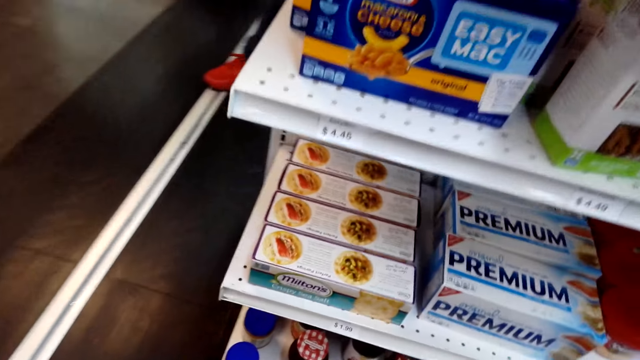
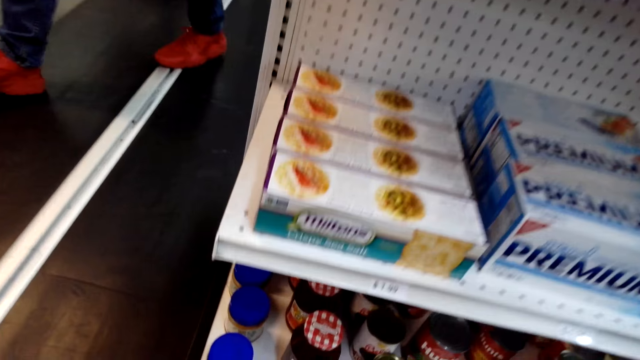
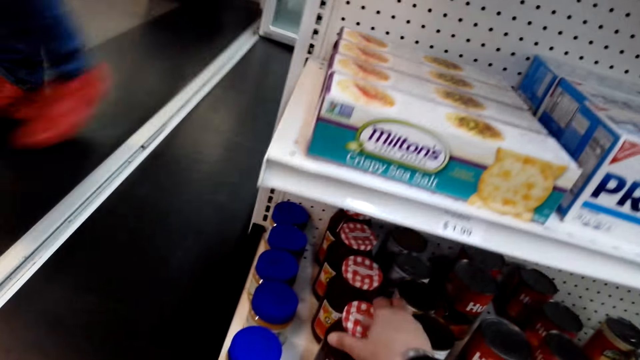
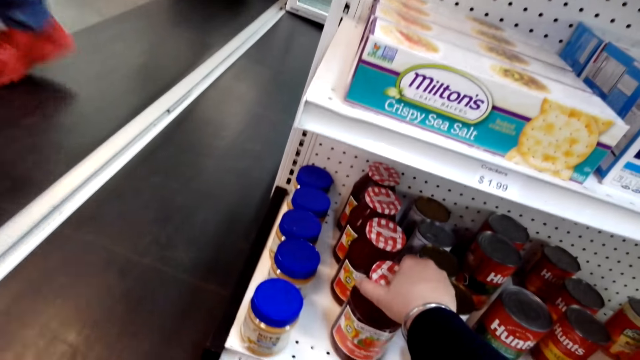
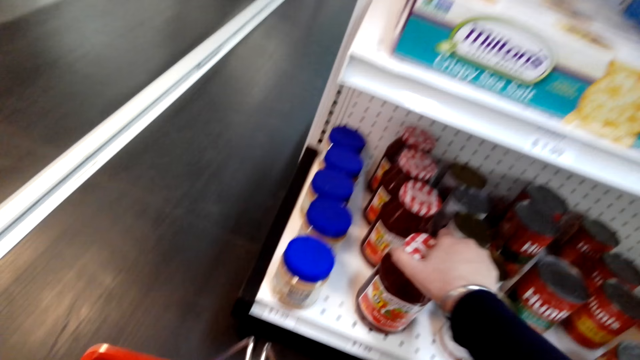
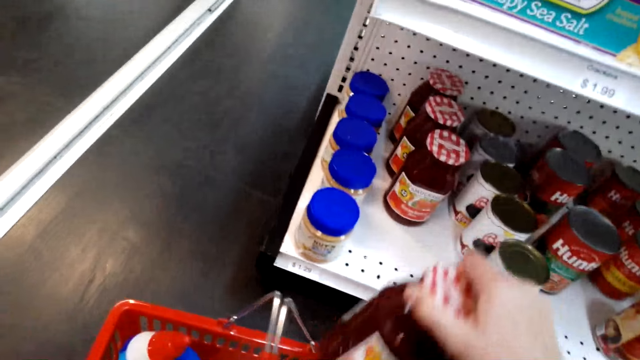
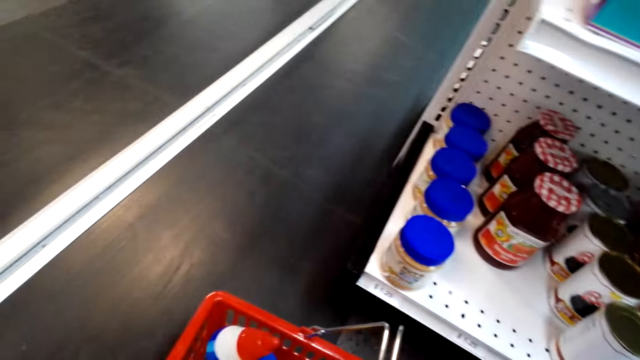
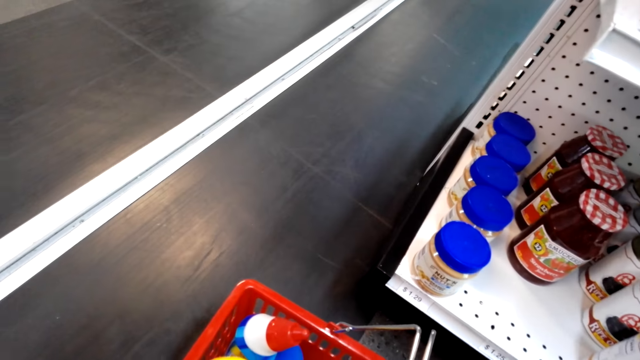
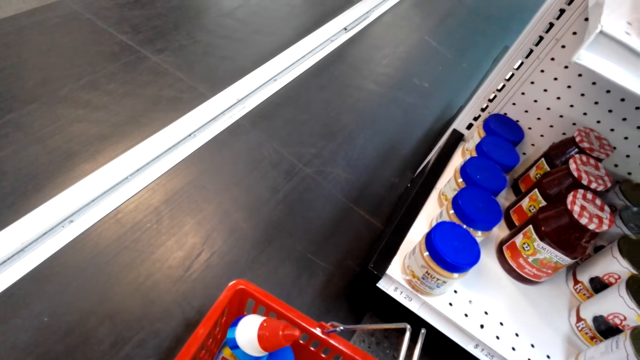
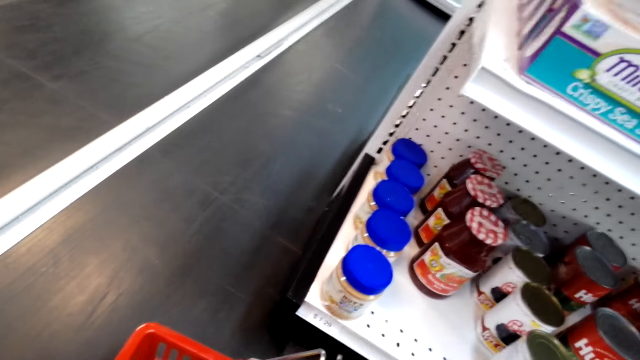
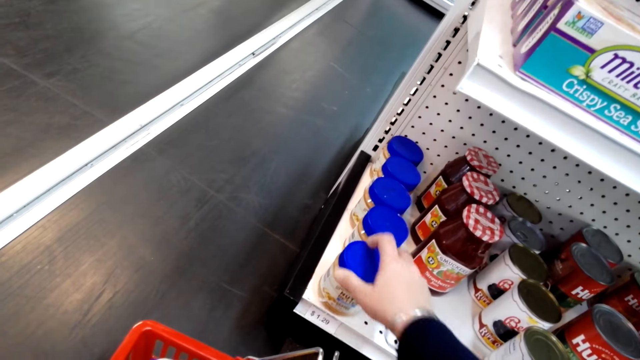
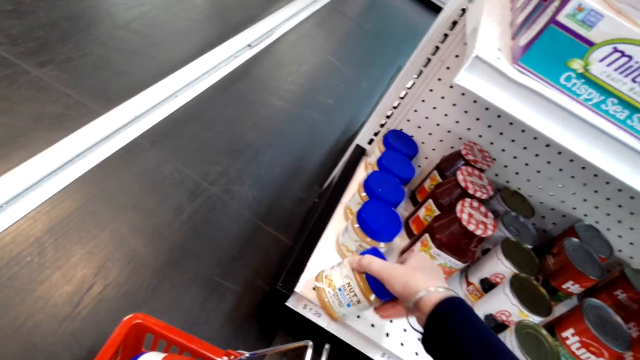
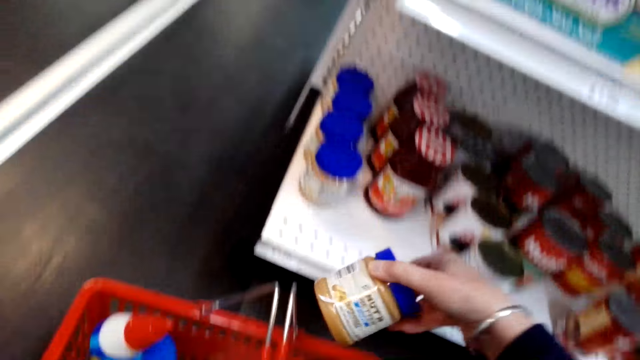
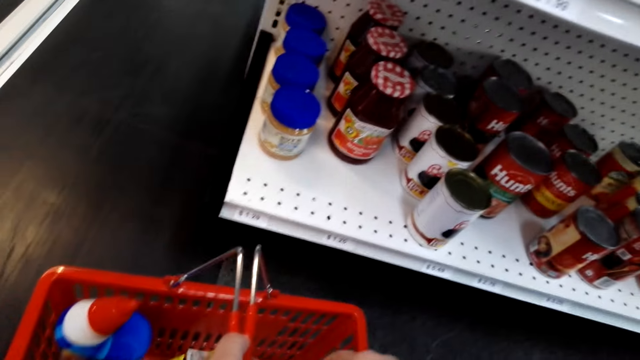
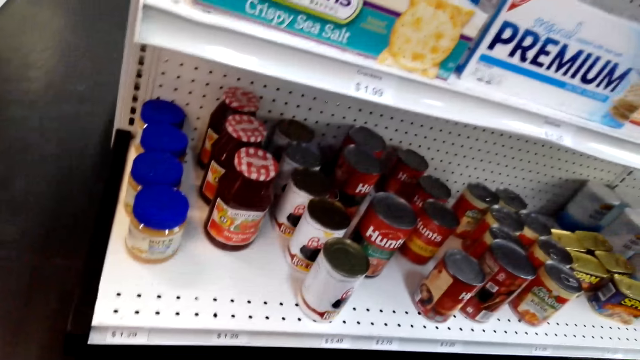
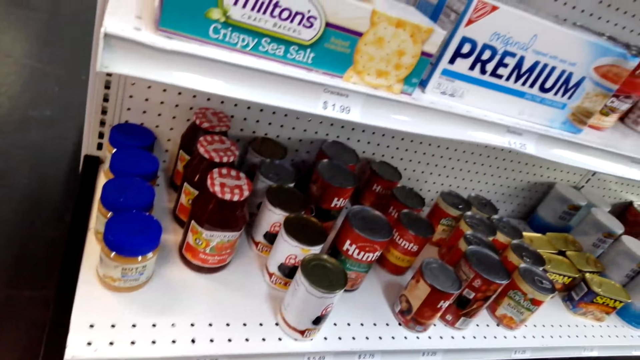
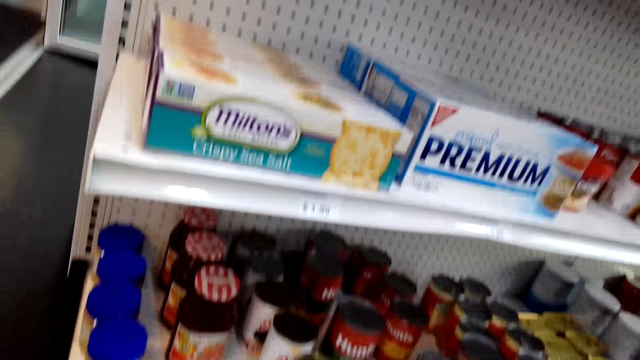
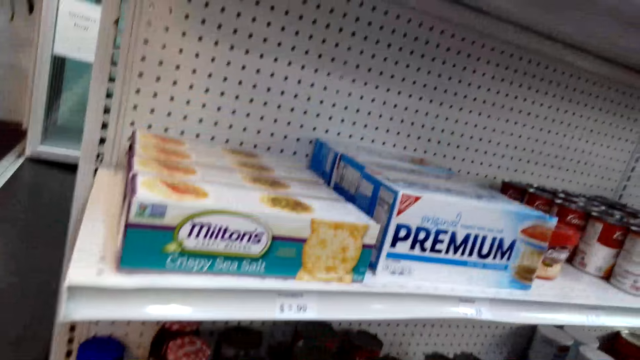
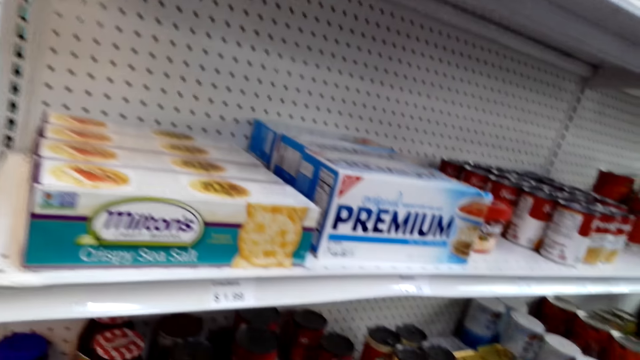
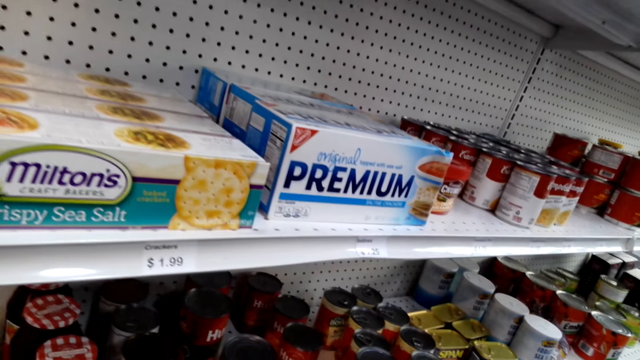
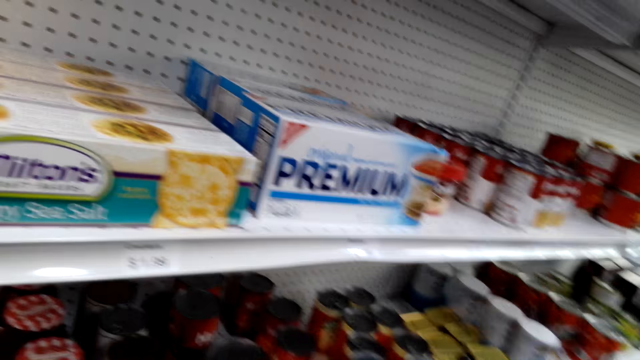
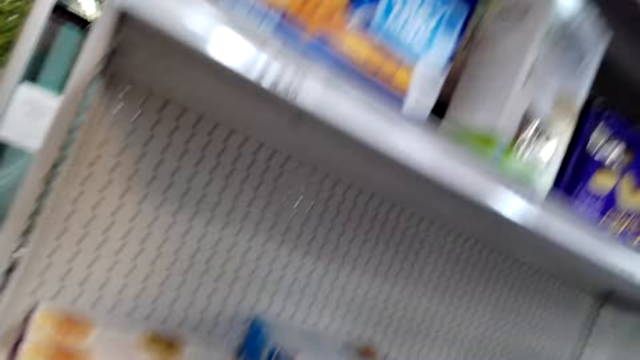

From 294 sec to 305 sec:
The camera wearer picks a Smucker's strawberry jam. They put the strawberry jam in a shopping basket. They pick a nut butter from the shelf and put the nut butter in the basket.

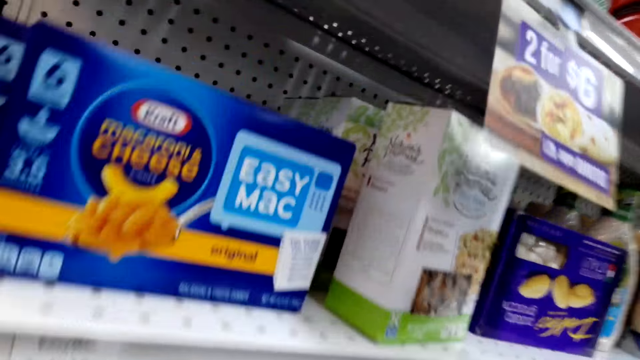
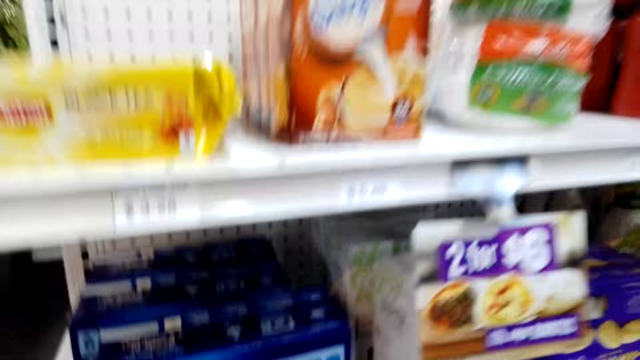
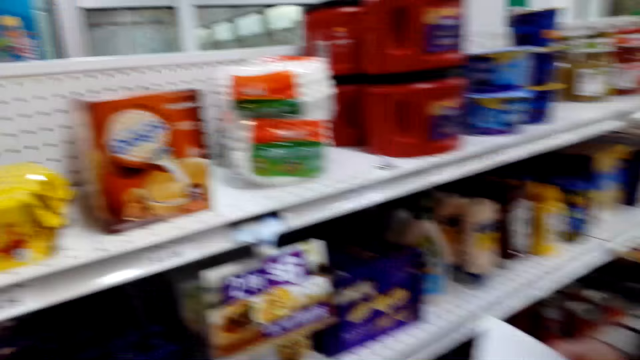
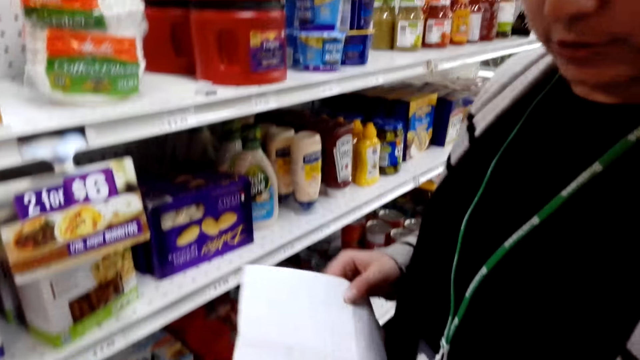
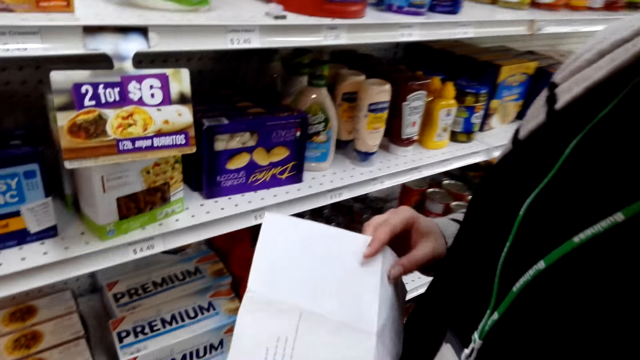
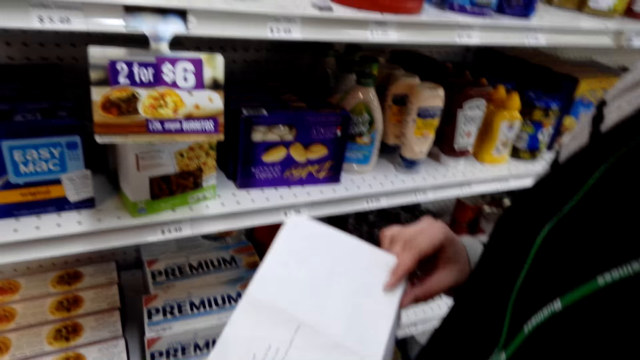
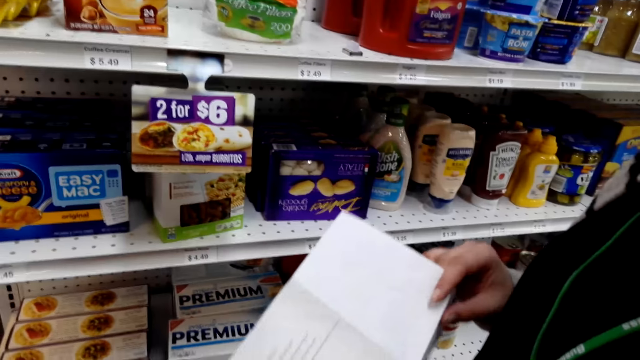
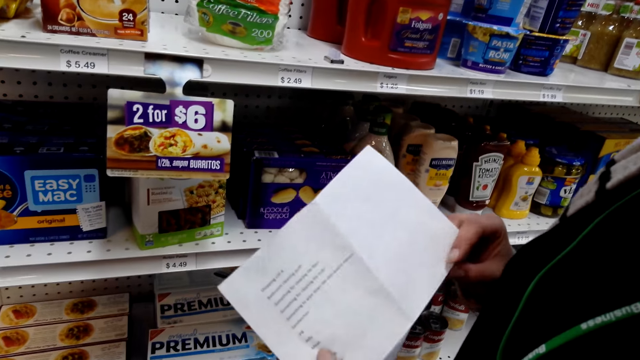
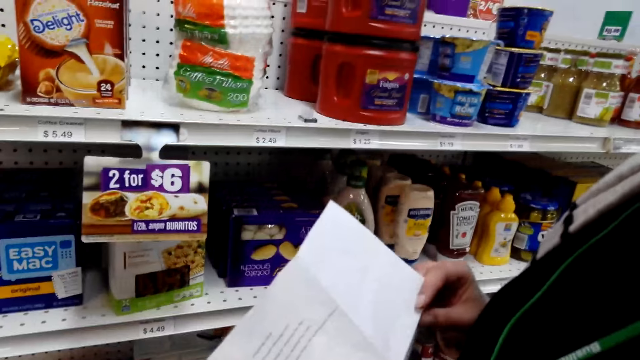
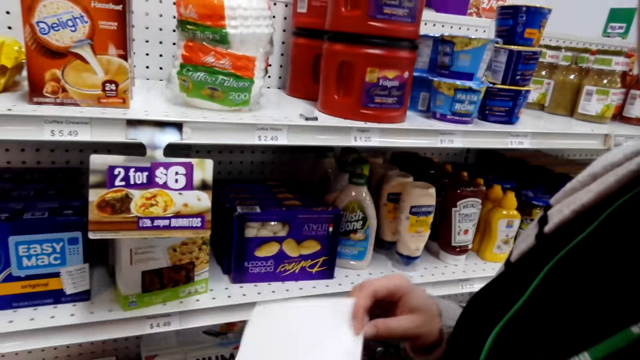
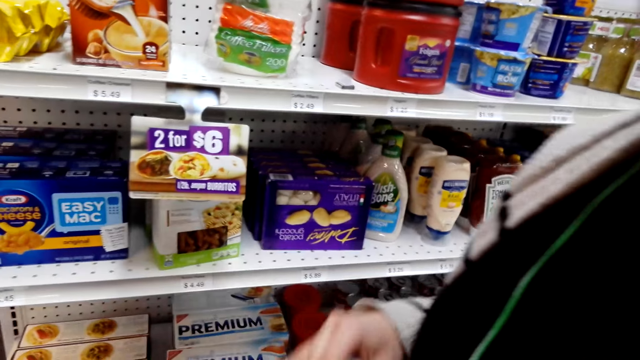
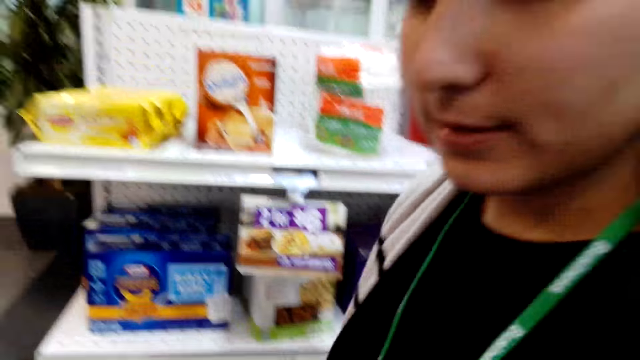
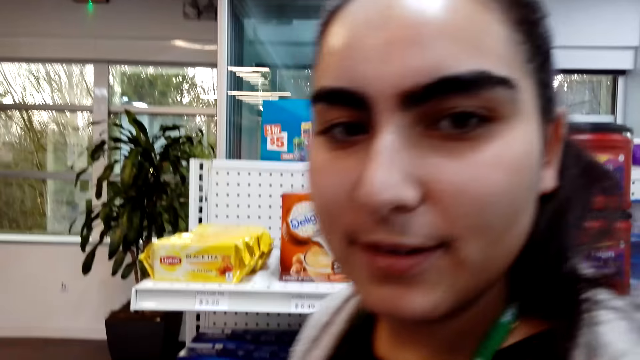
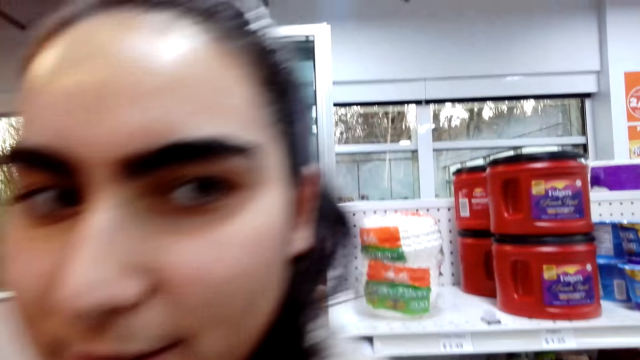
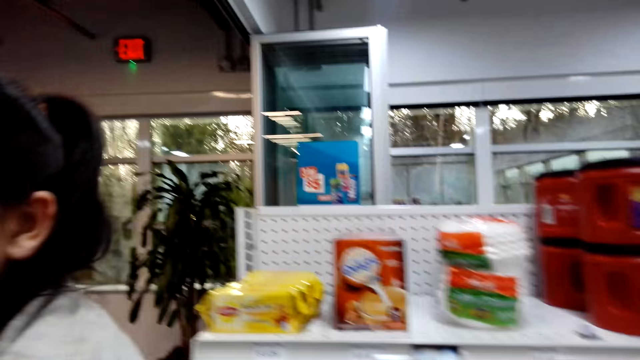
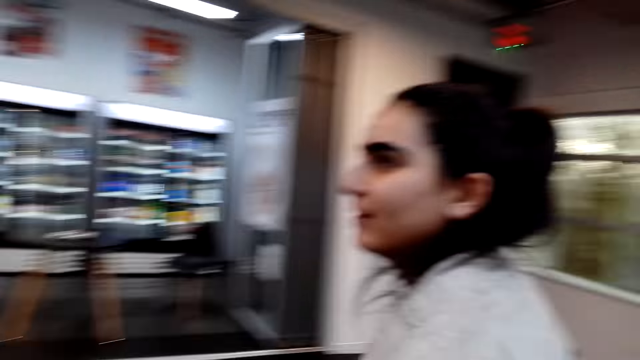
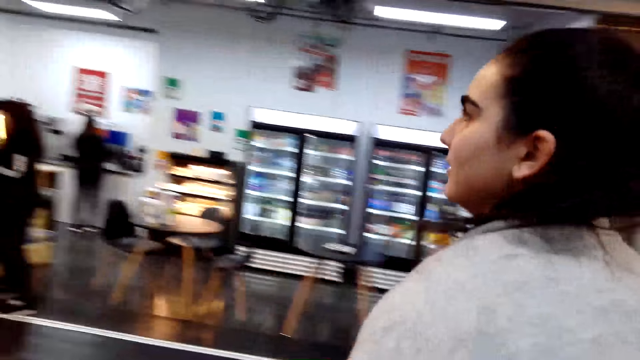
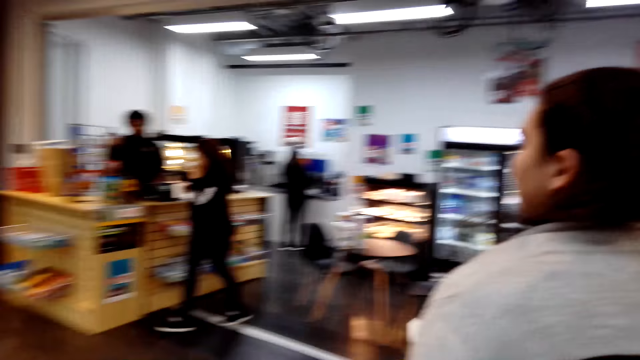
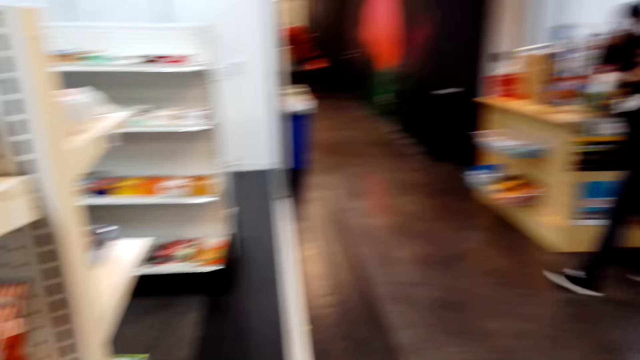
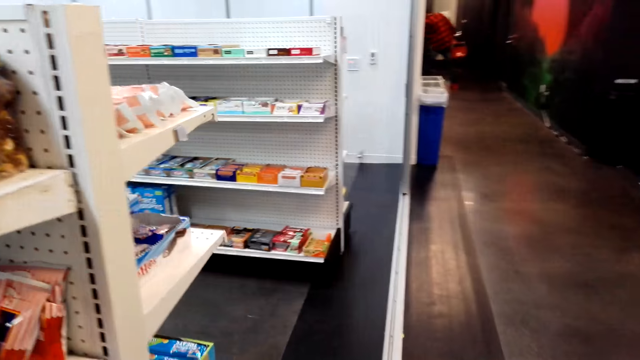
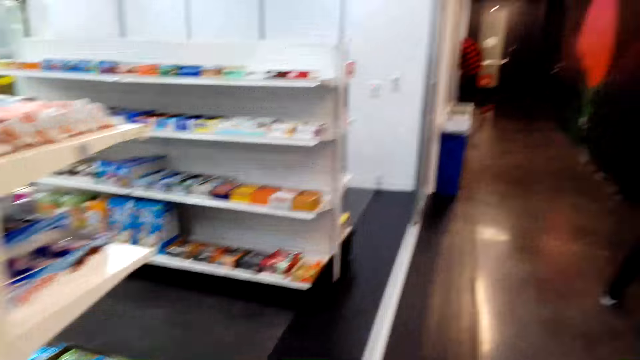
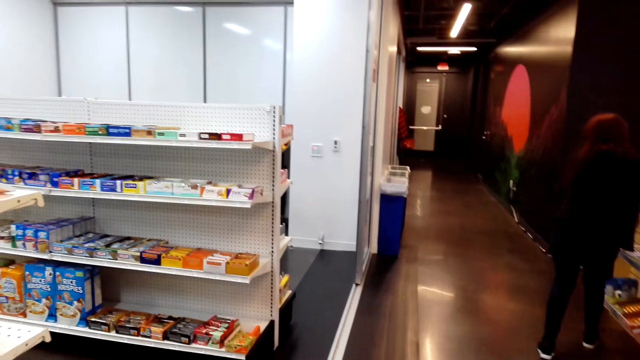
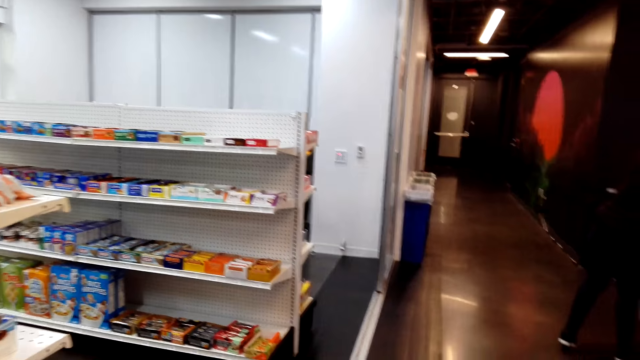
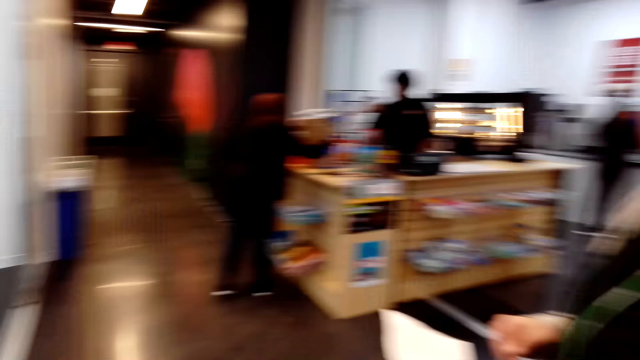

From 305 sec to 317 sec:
The camera wearer talks to a woman. The woman carries a shopping list. The woman walks in the supermarket. The camera wearer walks in the supermarket.
